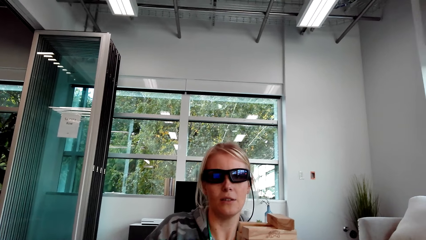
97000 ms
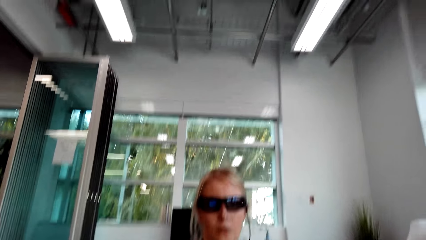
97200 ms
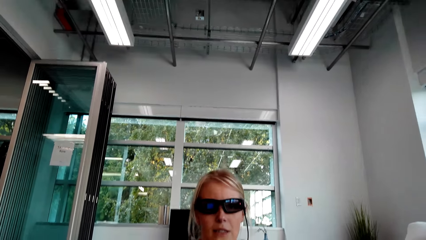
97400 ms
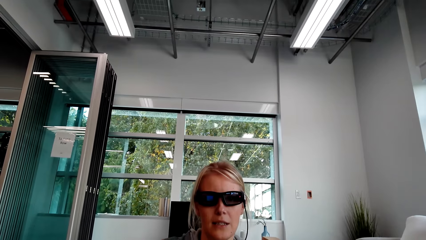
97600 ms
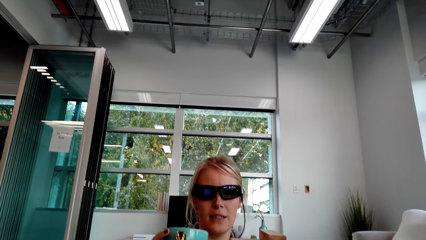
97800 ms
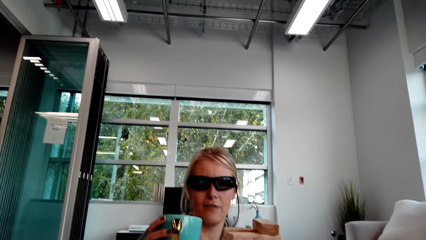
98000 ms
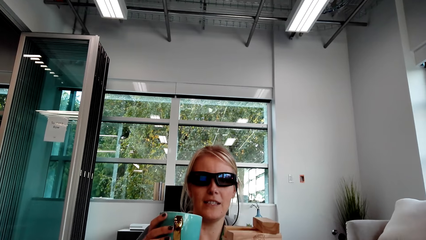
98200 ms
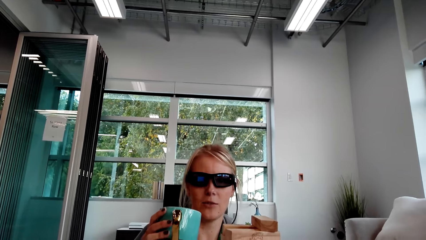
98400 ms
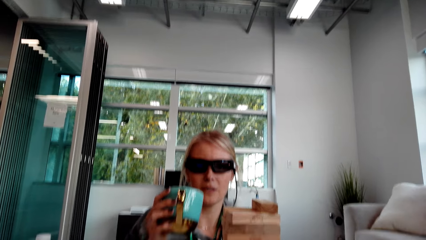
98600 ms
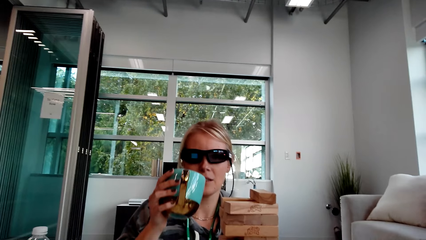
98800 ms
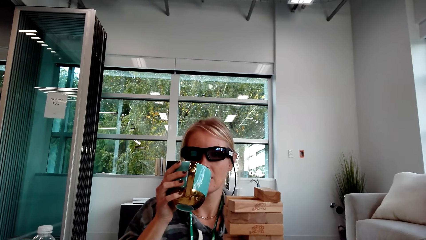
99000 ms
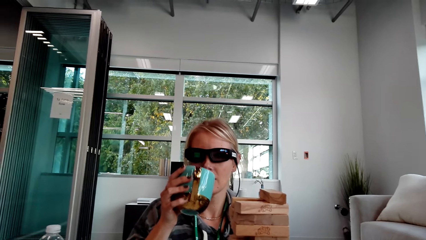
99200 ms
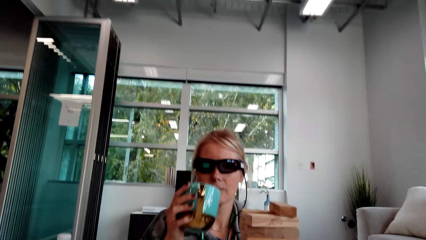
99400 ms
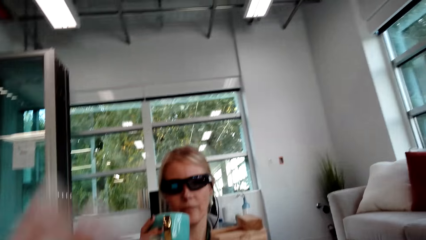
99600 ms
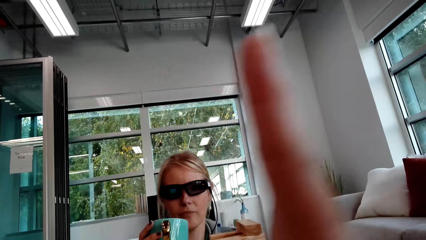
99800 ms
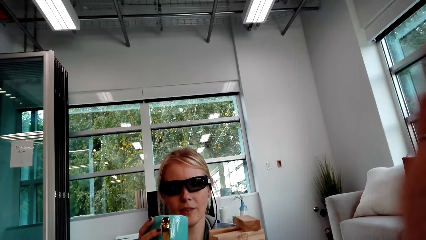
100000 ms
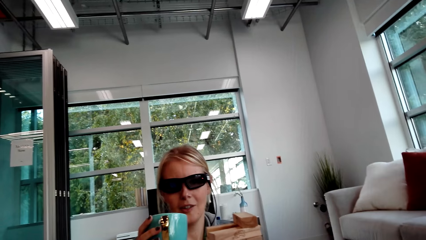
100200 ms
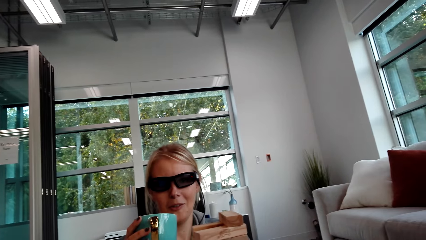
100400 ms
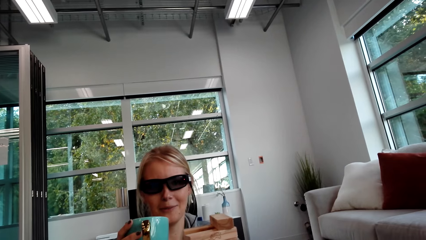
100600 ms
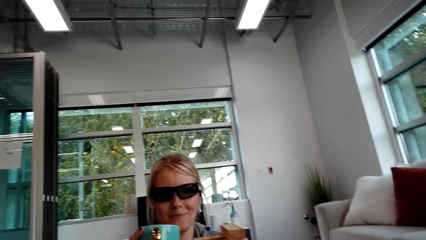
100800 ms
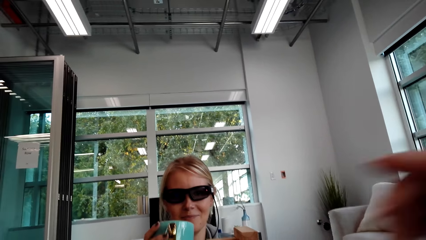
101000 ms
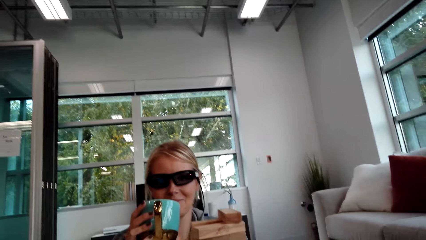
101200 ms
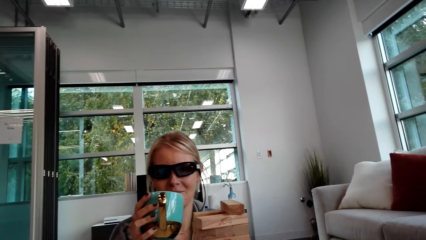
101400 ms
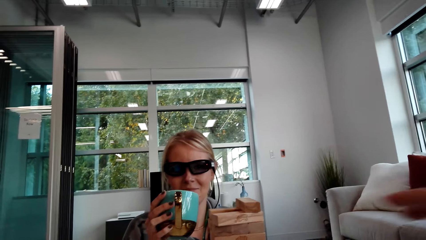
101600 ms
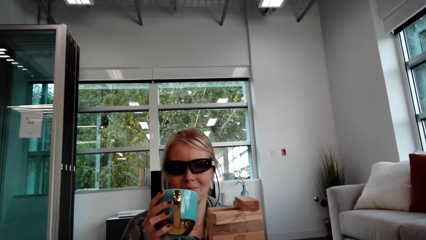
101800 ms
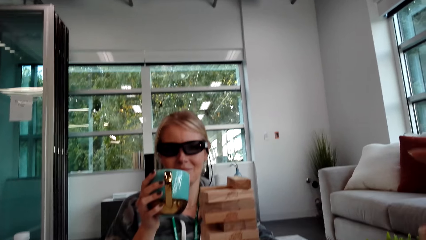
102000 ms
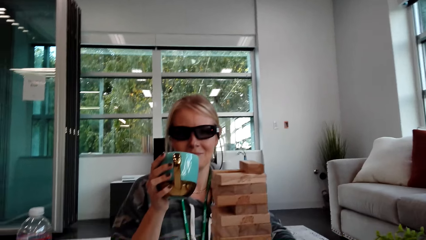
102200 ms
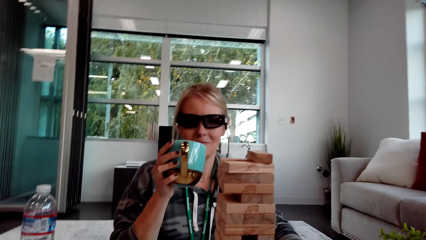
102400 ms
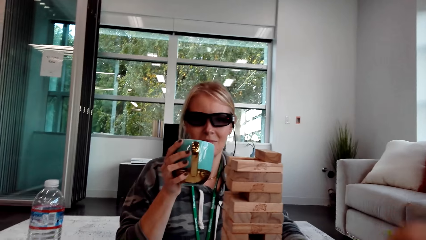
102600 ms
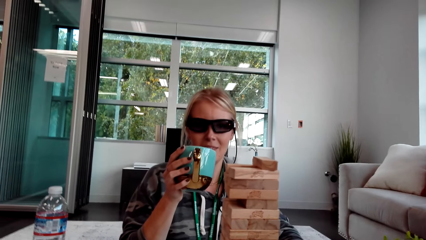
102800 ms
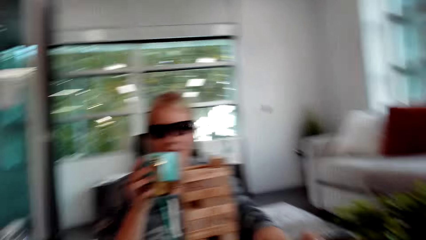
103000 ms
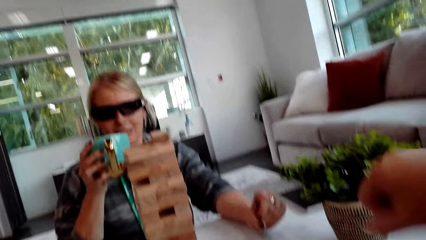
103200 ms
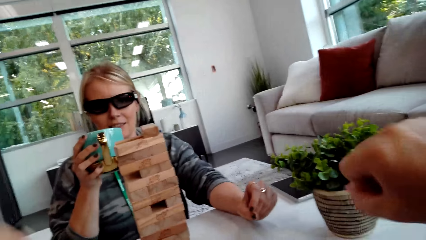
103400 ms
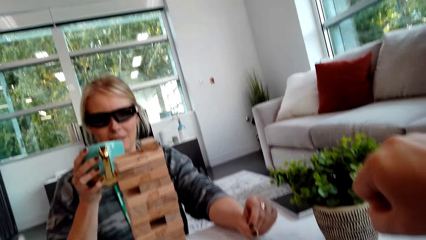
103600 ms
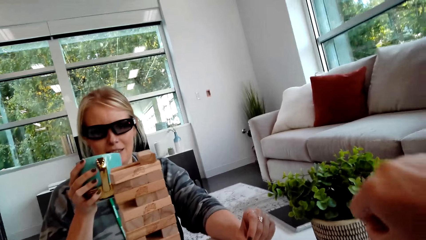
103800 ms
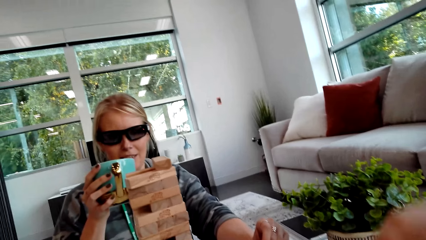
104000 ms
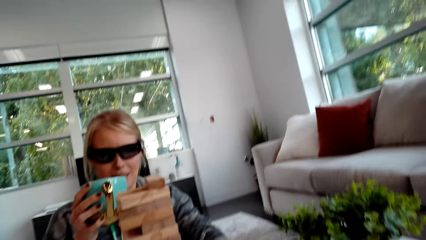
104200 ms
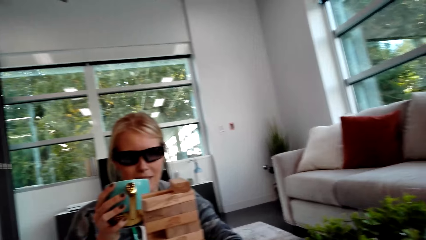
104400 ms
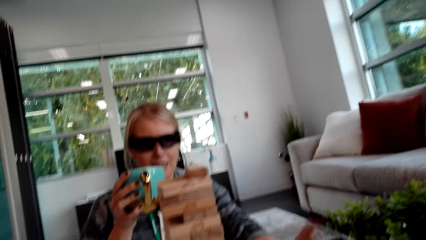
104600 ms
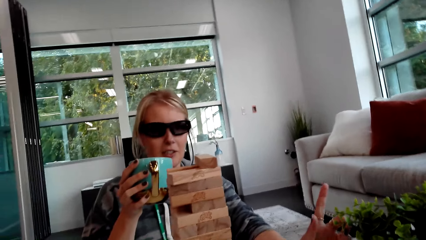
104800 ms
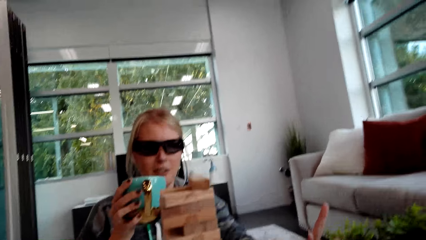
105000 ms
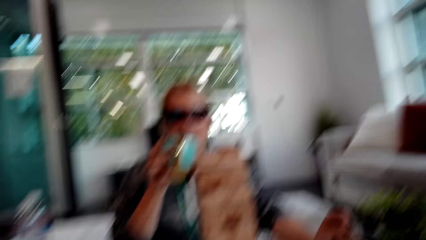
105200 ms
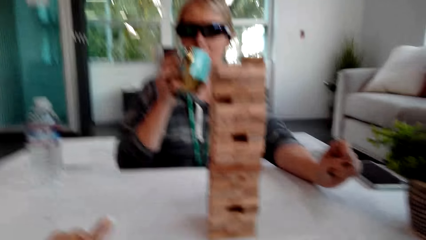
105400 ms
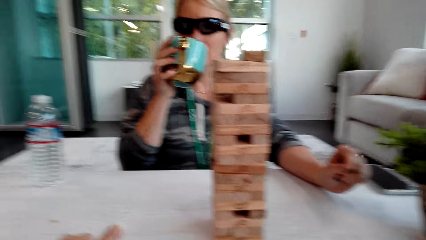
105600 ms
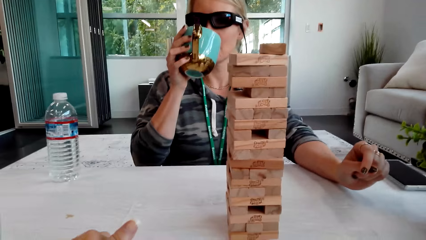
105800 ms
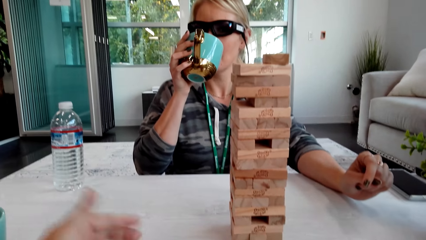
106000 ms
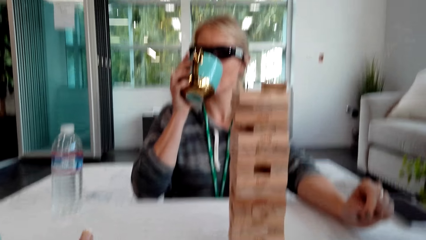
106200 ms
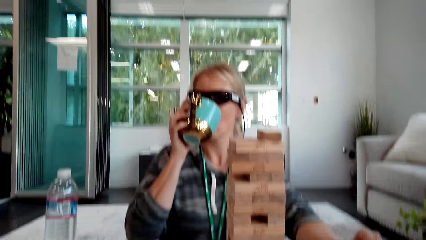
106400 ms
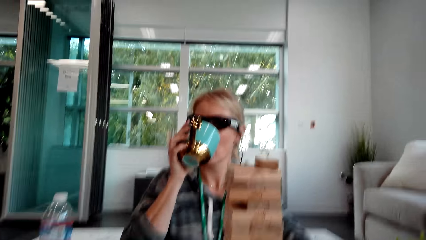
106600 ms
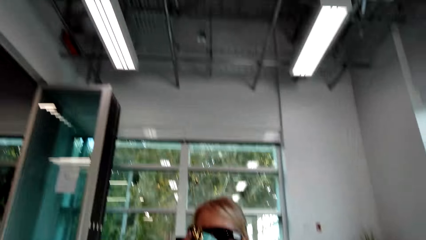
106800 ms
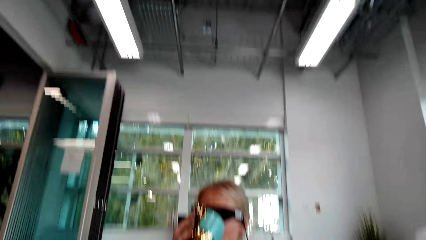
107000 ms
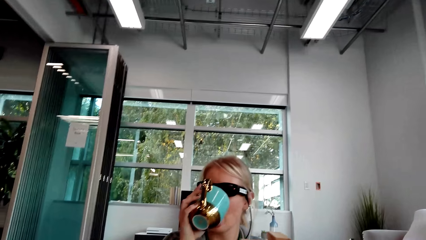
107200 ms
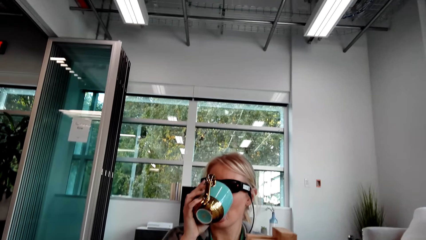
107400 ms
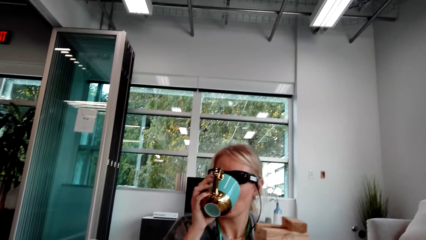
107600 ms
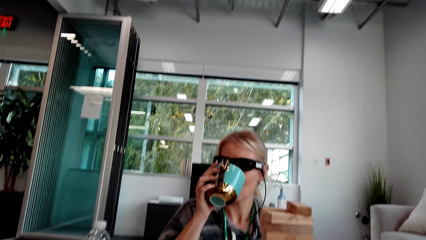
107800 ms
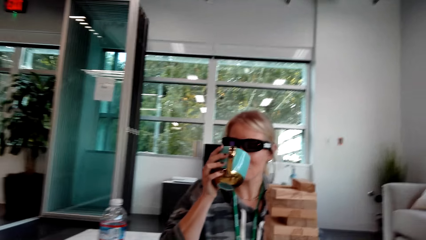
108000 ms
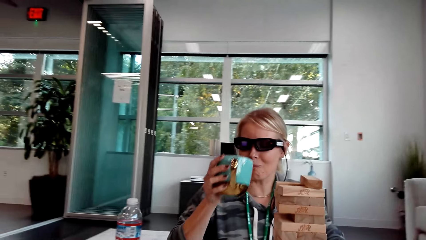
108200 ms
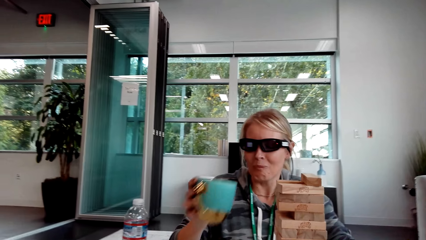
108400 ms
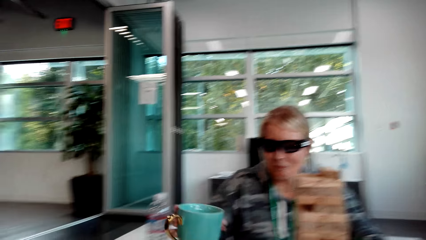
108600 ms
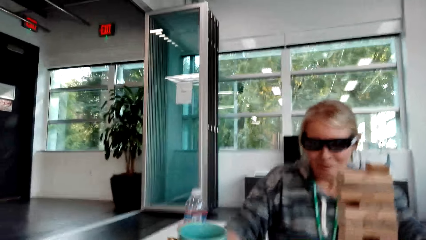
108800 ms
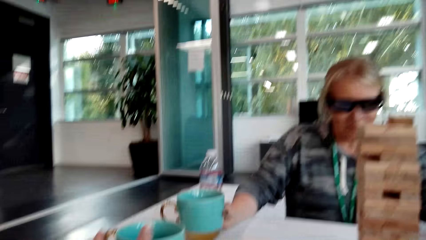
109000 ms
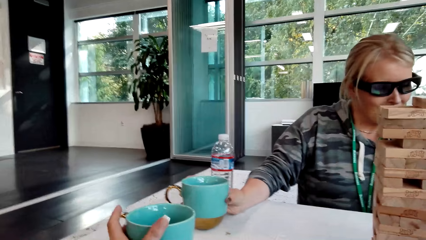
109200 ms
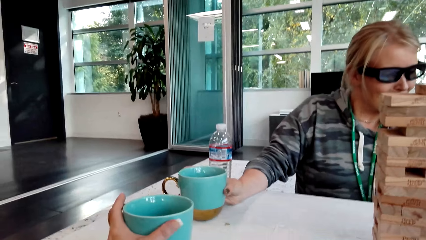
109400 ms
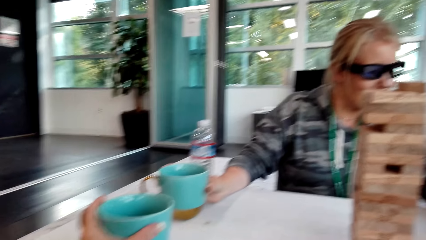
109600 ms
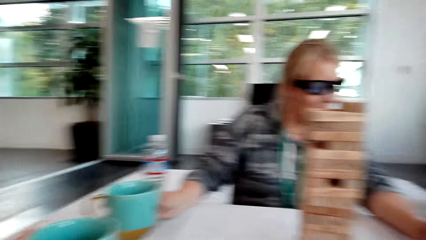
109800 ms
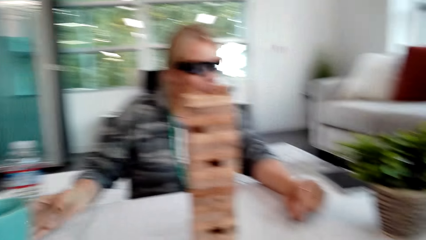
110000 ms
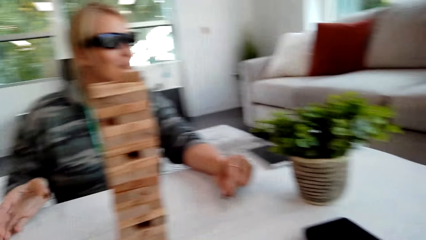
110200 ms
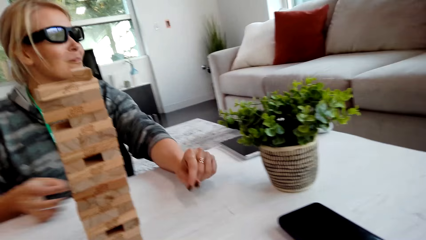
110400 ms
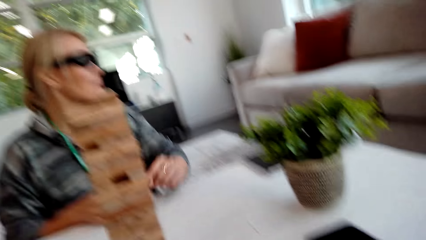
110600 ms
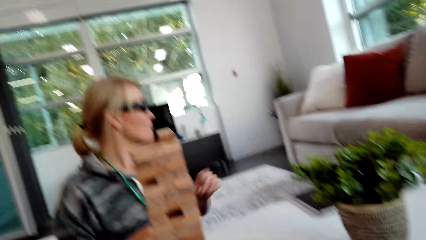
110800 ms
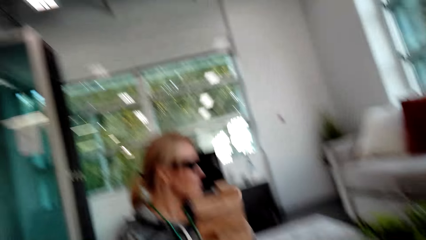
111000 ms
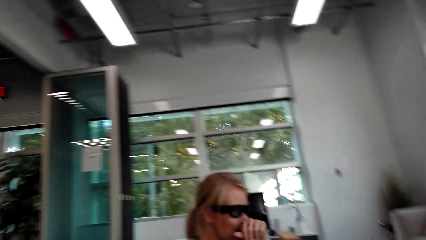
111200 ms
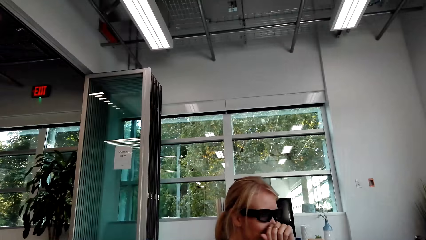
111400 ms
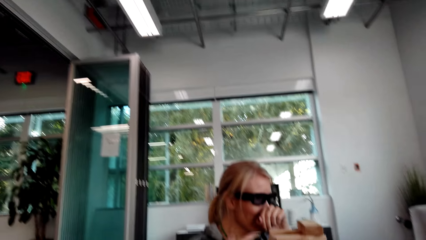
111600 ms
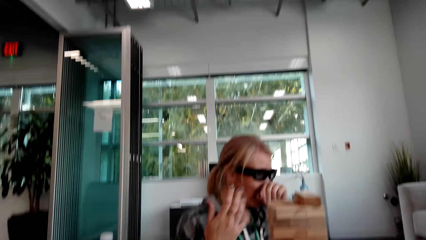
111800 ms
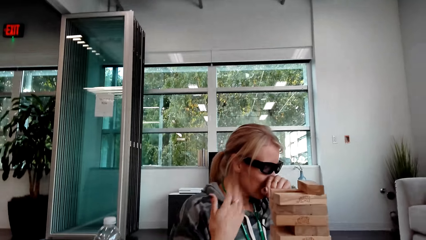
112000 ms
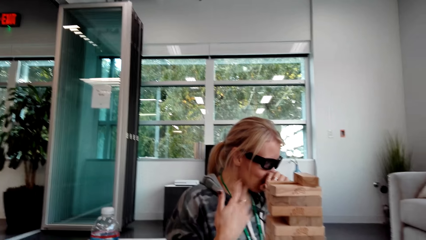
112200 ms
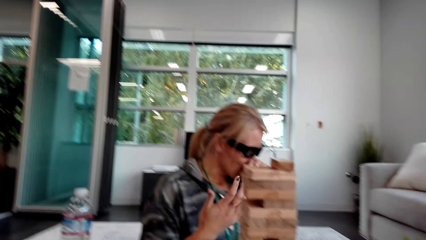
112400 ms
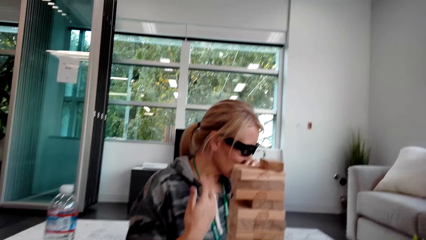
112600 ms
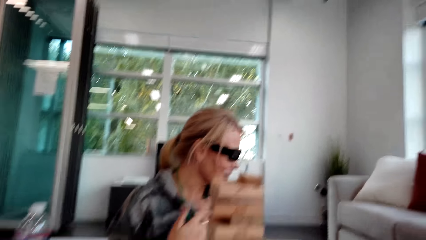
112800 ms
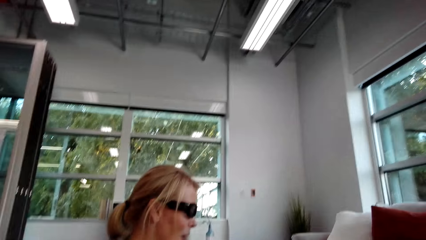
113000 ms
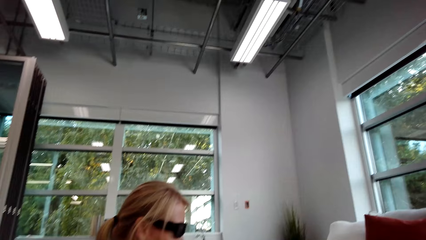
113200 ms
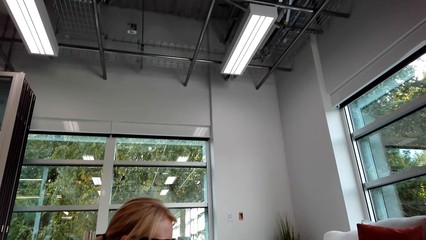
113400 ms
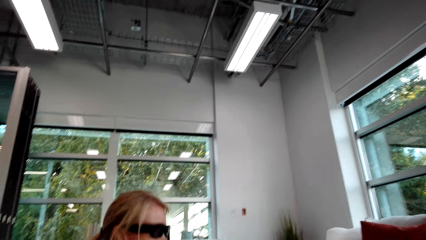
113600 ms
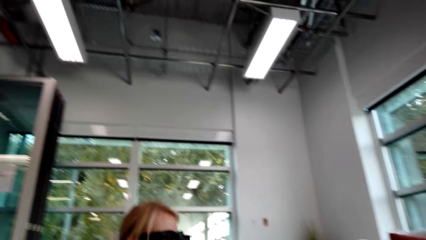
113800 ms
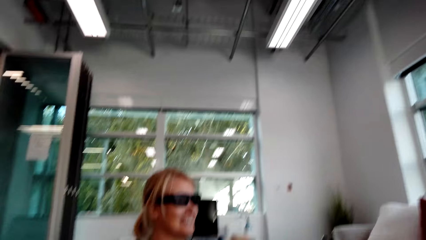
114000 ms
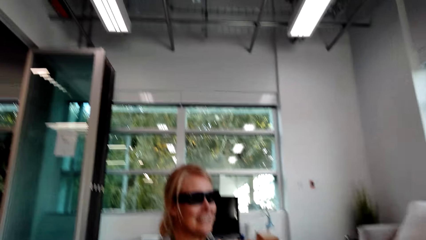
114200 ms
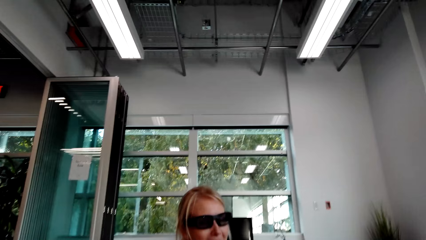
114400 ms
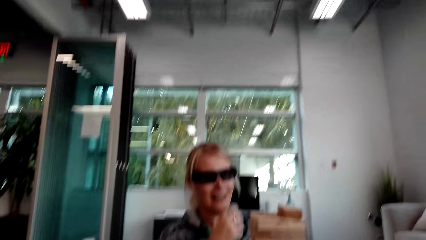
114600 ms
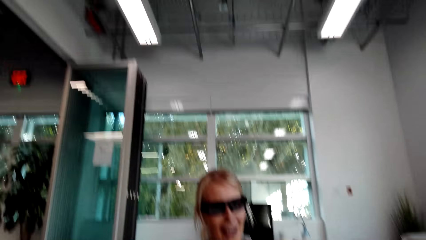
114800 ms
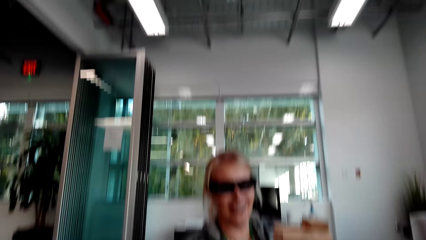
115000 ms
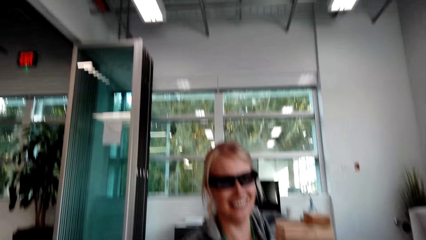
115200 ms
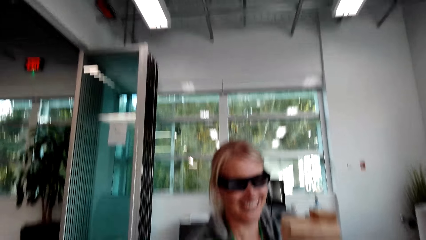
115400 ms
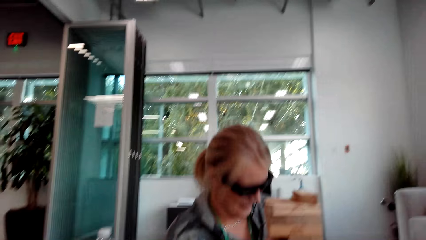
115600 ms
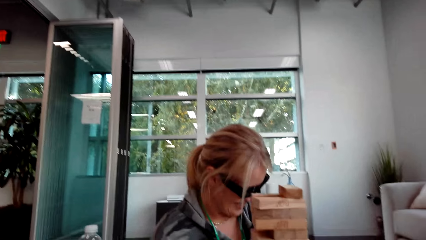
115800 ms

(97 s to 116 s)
A woman talks and drinks the coffee. The camera wearer lifts the hand and drops the hand. Another woman moves the hand. The camera wearer talks. The first woman drinks the coffee. The camera wearer moves the hand. The first woman puts the cup on the table and moves the hands.
